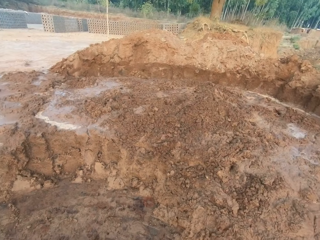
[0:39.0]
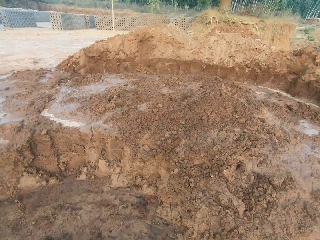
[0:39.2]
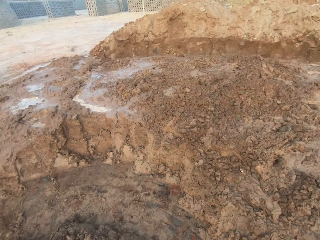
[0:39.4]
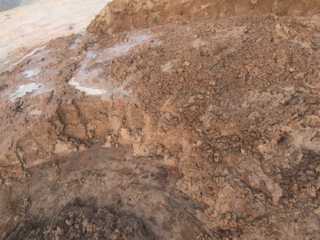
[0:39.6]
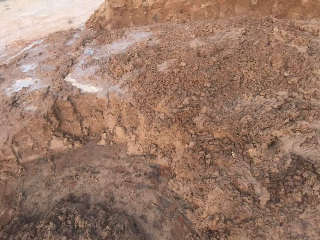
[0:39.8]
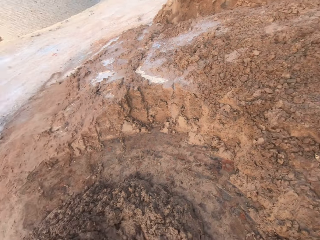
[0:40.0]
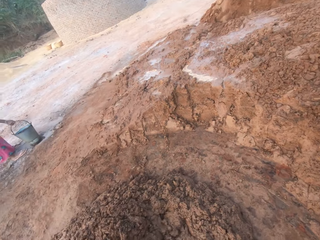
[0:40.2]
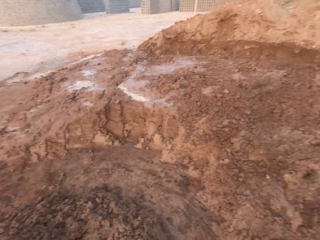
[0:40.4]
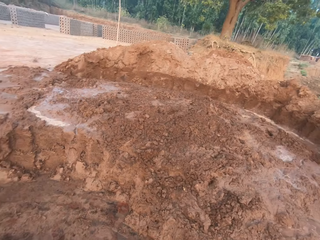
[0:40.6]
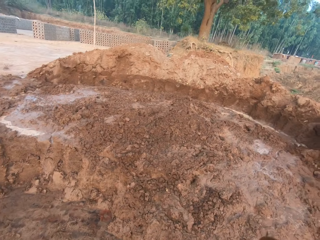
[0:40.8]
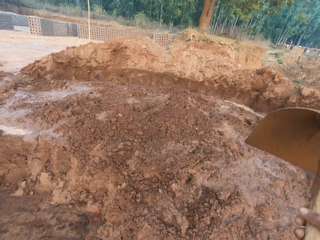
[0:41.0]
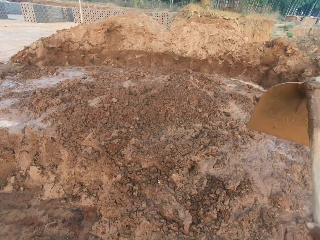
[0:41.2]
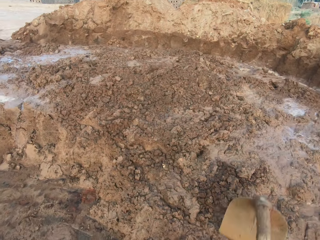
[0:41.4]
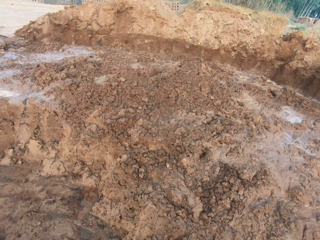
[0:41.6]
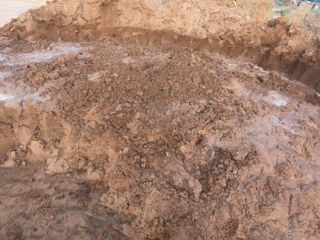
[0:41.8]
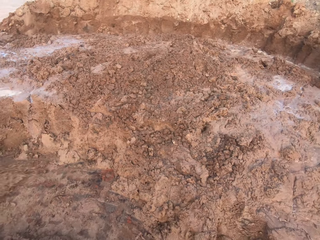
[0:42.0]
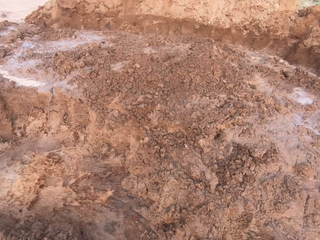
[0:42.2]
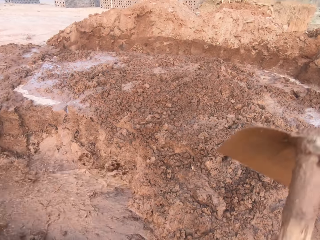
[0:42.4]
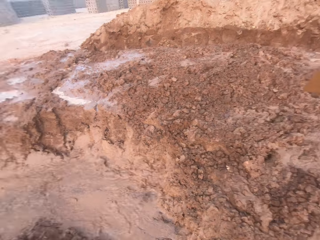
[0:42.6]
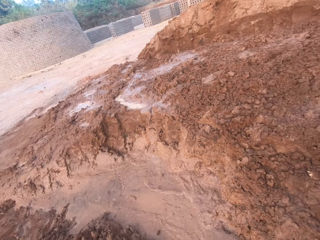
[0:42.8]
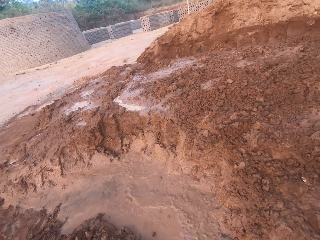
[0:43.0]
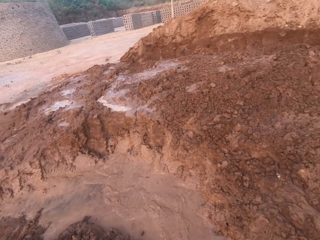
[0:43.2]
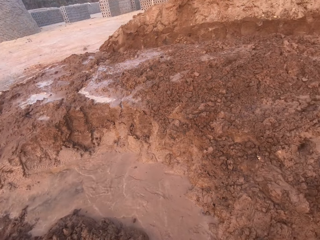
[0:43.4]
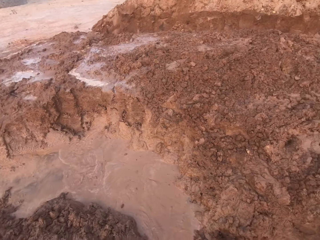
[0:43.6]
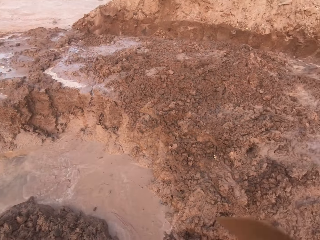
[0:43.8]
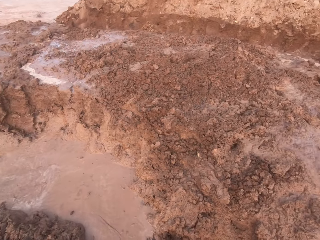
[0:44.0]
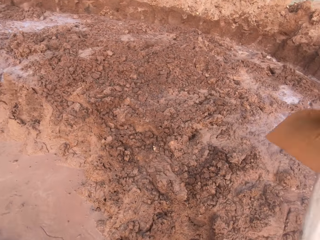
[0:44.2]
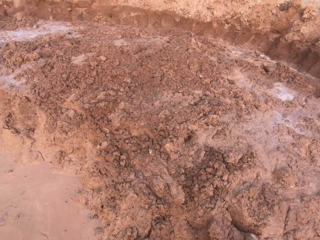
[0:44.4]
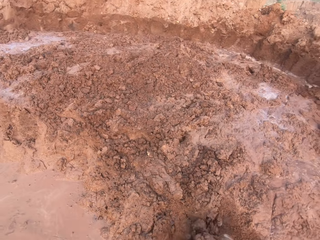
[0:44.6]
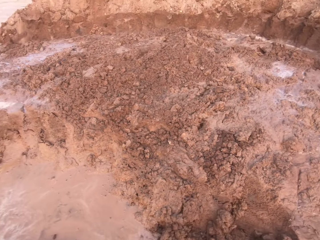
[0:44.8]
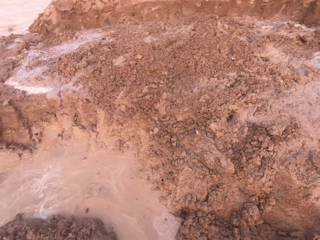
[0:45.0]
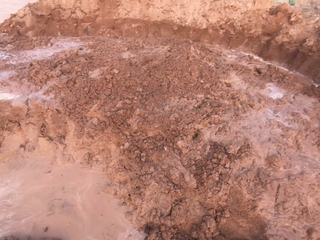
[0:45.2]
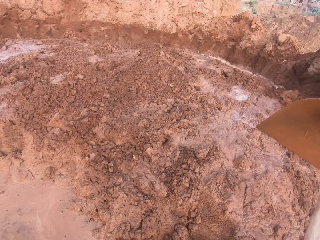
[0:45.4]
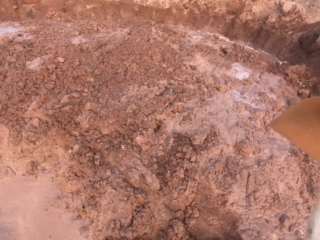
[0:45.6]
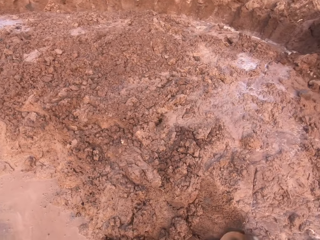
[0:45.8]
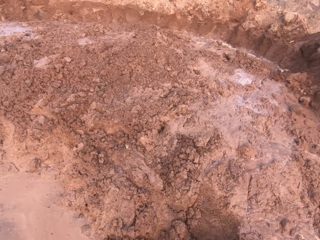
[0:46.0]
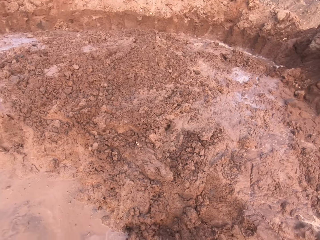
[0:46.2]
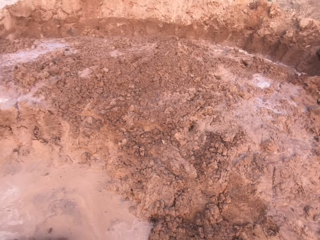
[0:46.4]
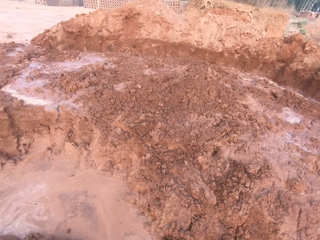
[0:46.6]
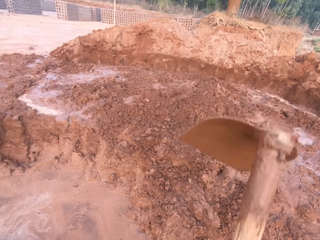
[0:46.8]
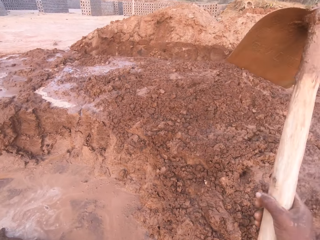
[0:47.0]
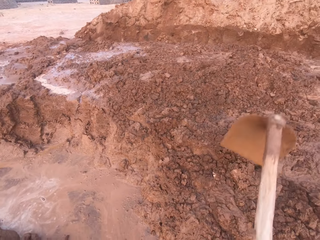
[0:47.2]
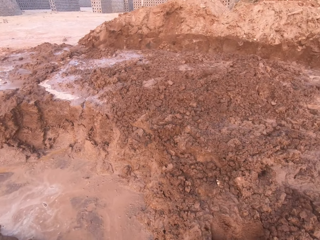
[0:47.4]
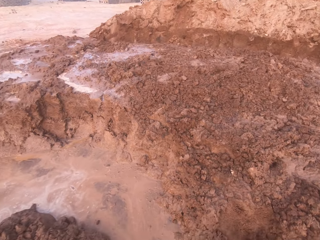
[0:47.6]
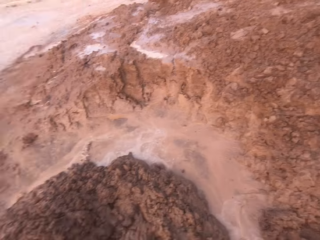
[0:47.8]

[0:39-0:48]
The woman picks up a bucket of water from the ground with her right hand. The woman pours water in the bucket in her right hand in the mud mound.

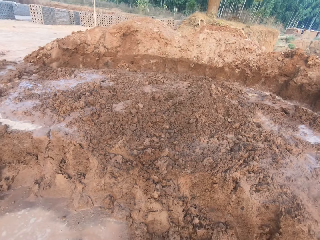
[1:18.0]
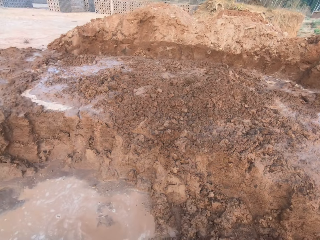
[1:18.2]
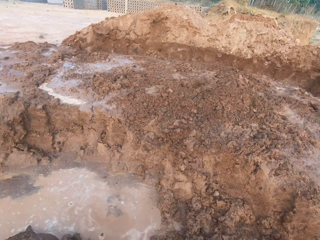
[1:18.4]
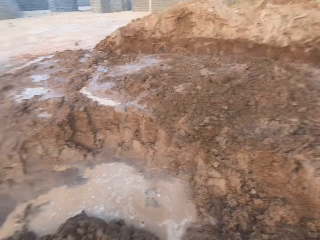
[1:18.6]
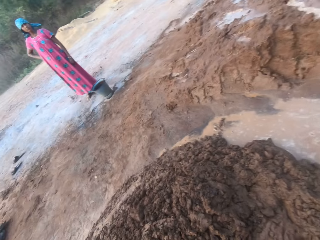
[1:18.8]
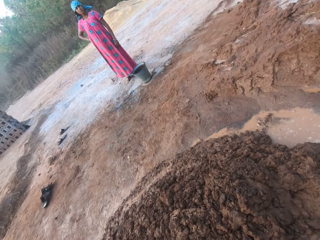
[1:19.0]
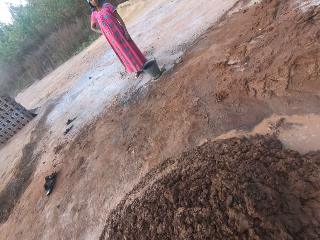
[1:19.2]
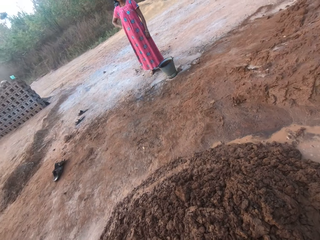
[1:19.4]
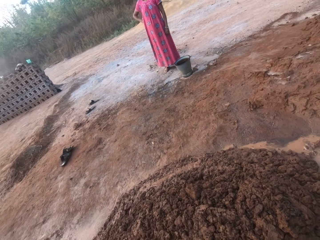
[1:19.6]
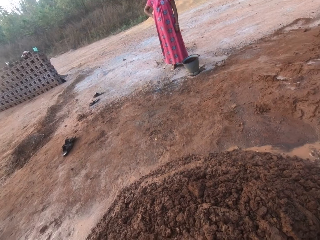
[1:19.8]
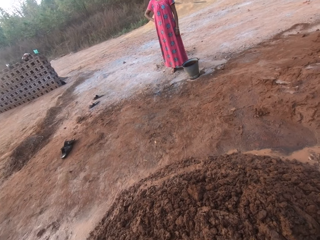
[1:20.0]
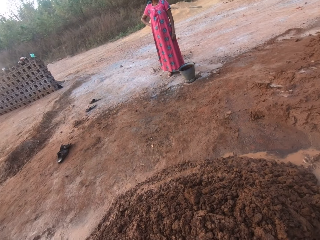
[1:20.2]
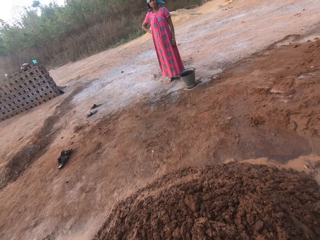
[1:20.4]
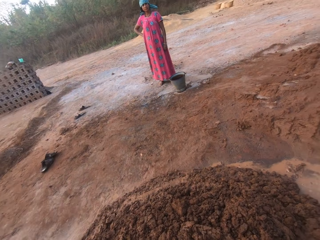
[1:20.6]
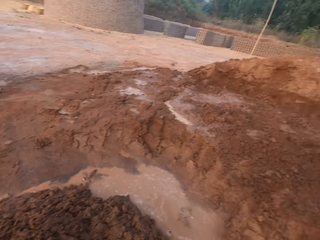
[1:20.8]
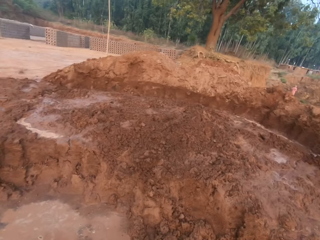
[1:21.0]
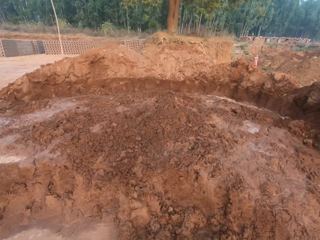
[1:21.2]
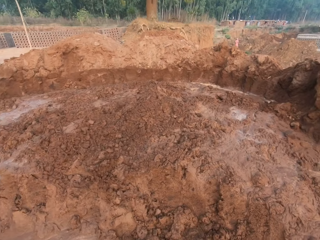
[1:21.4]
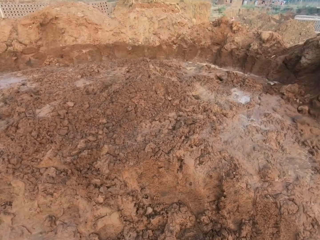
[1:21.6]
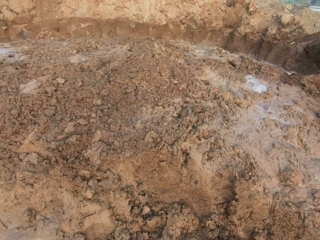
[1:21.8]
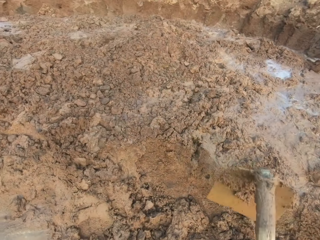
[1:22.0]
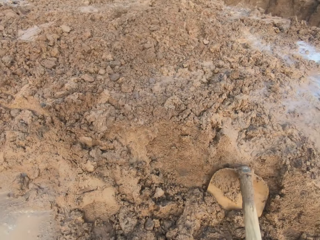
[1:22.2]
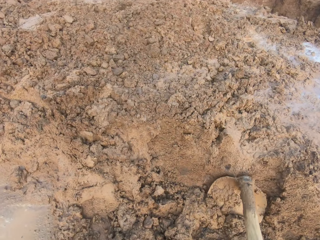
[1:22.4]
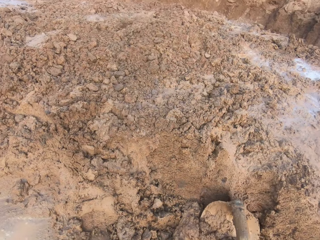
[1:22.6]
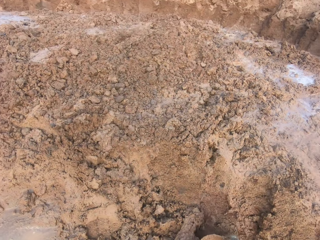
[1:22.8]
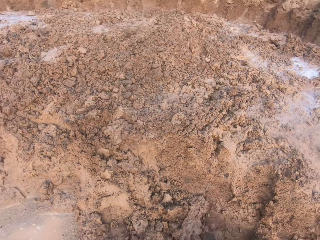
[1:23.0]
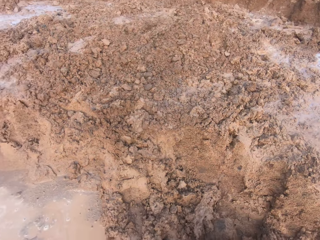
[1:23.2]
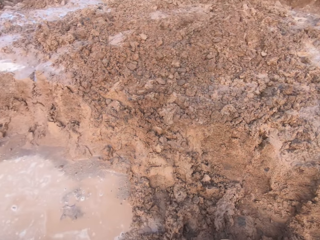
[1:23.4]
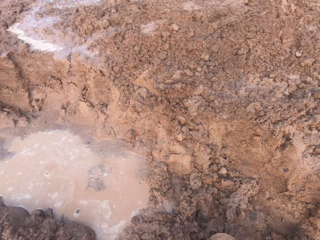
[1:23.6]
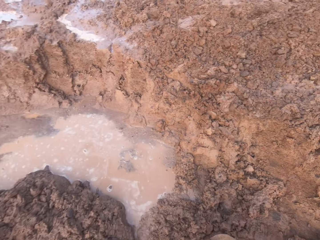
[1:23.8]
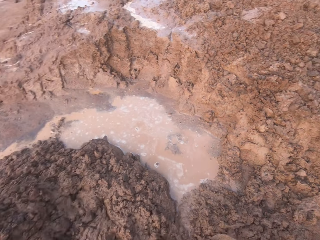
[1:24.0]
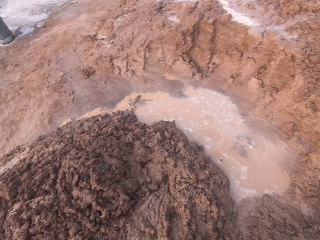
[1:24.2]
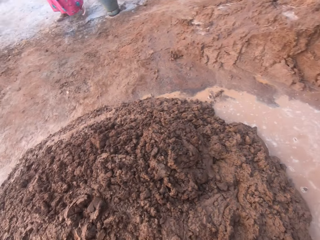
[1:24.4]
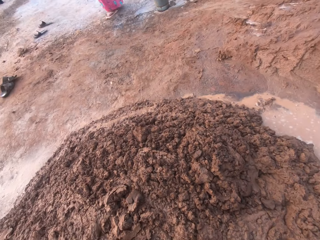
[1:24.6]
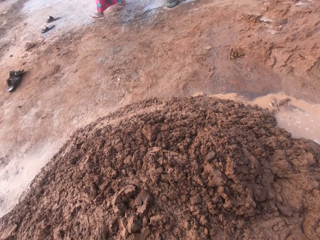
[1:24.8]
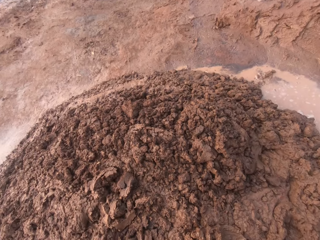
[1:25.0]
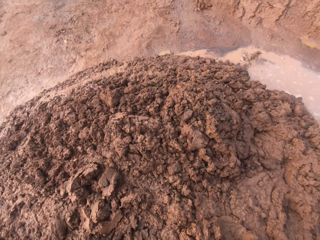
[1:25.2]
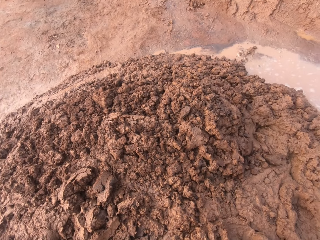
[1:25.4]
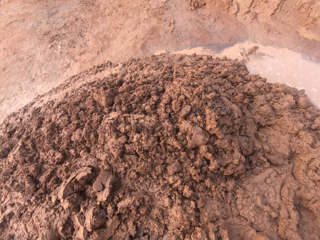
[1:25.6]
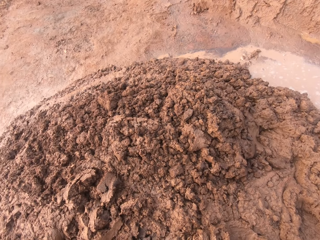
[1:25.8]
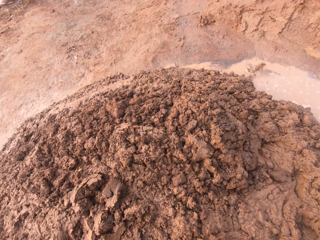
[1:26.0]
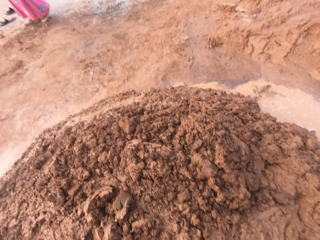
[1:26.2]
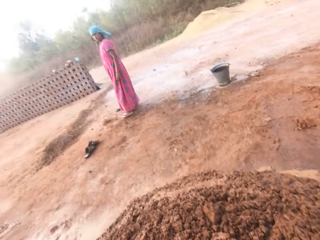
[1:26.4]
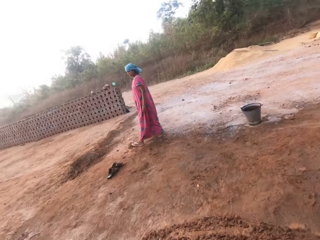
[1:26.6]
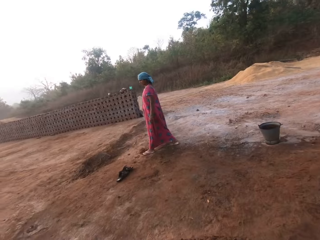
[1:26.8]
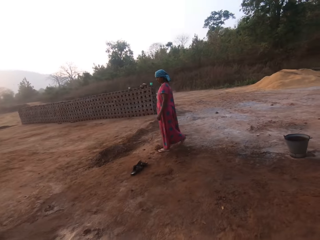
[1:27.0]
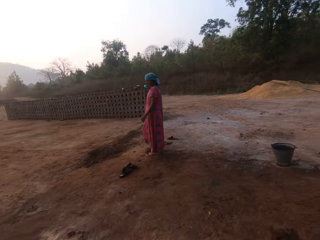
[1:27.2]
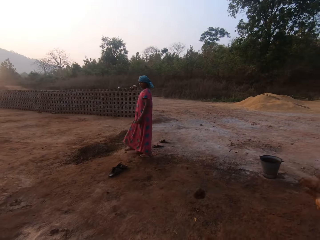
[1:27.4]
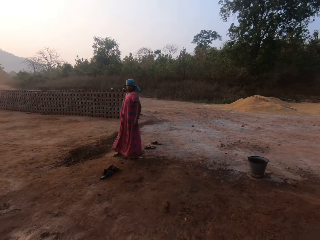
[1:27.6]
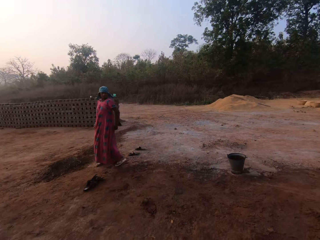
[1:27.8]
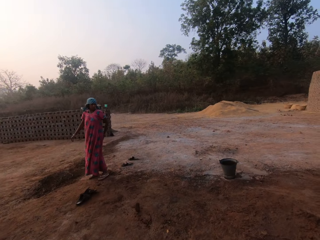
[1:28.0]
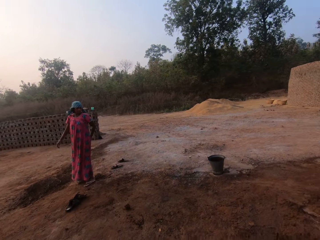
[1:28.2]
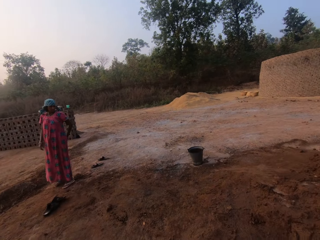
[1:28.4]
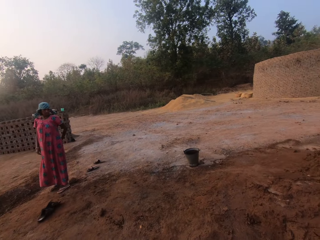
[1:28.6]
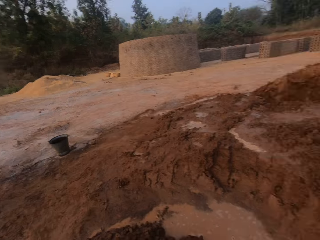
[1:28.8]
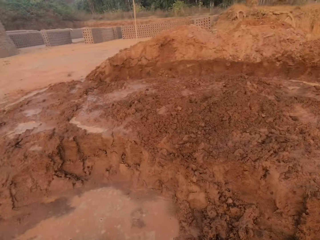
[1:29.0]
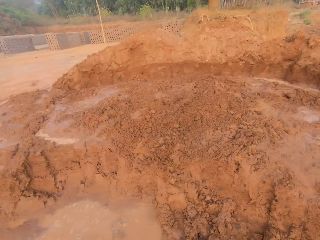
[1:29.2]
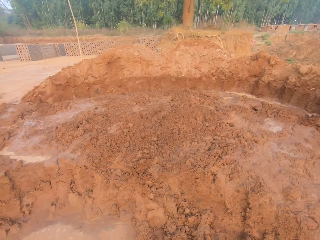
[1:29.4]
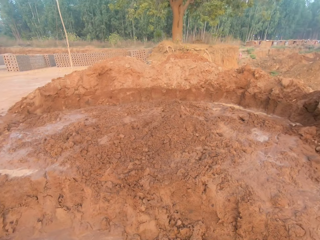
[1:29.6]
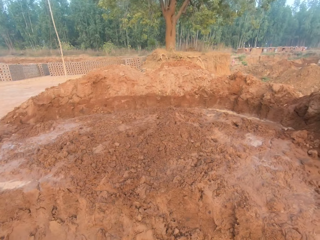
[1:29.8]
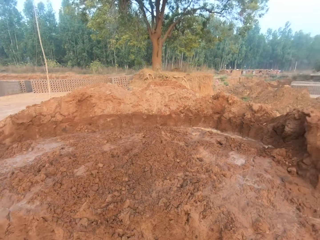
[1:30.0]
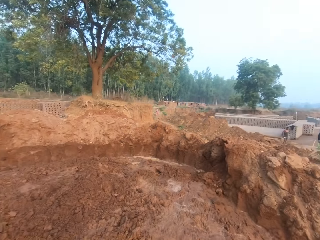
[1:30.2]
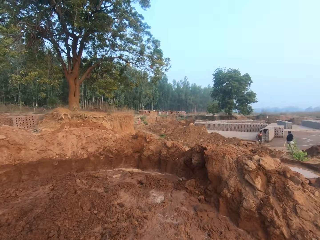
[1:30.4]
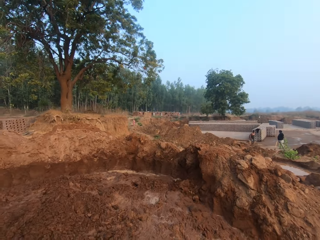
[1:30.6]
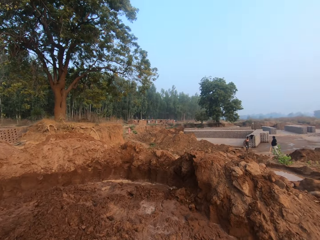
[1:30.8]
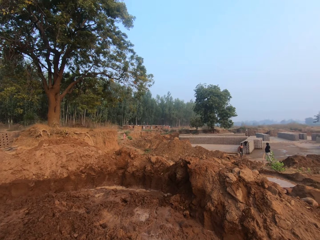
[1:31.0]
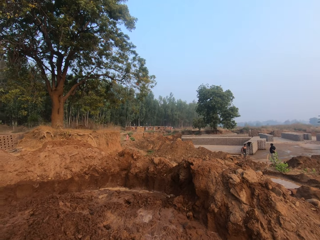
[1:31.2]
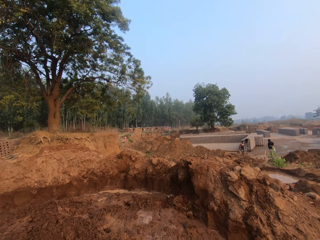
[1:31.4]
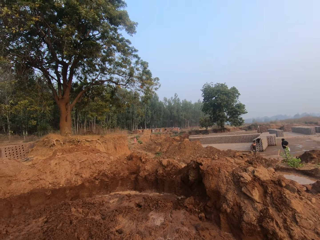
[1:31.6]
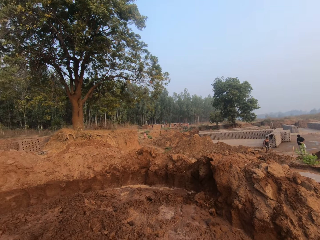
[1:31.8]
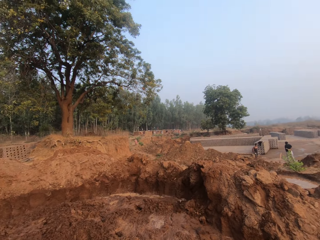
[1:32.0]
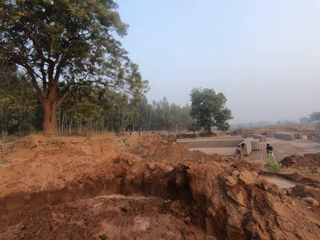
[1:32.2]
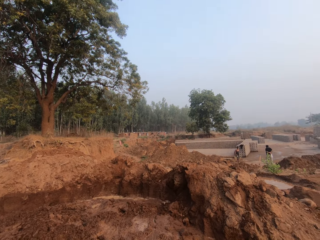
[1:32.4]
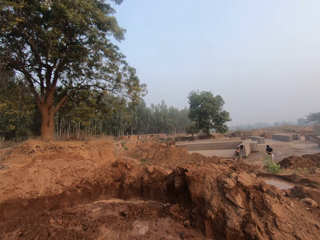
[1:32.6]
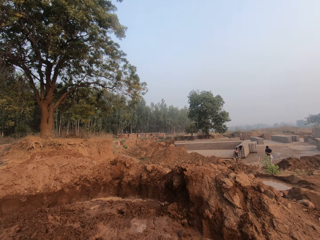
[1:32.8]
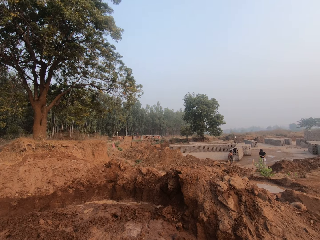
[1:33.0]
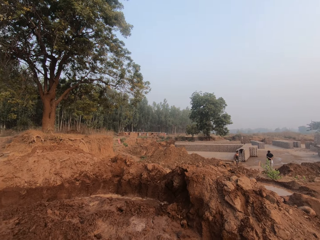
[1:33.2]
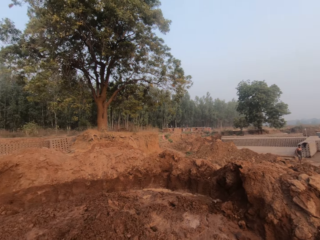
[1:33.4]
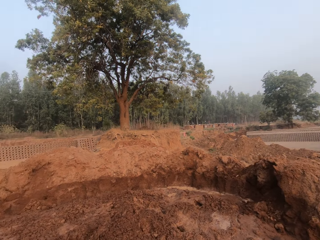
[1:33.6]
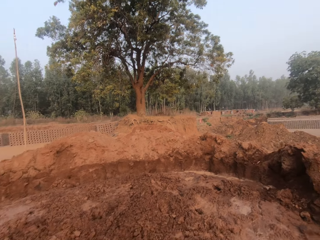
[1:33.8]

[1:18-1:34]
The camera wearer looks around. He digs in the mud with a hoe. He looks around. He throws a stone on the ground with his right hand. He looks around.
